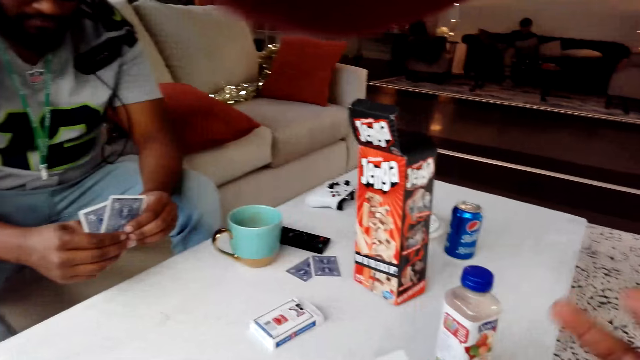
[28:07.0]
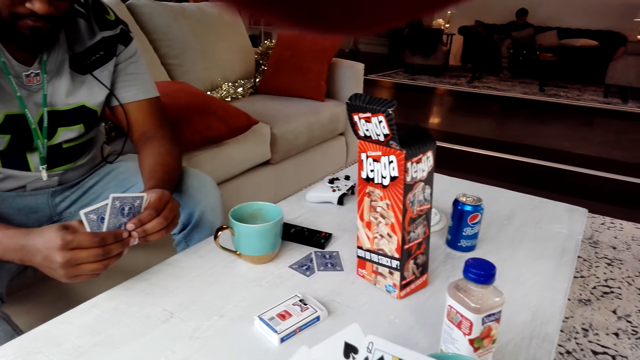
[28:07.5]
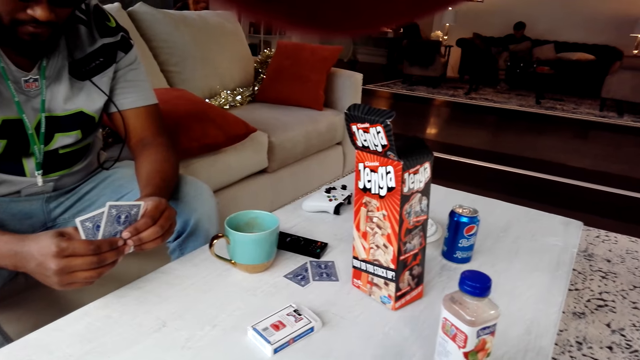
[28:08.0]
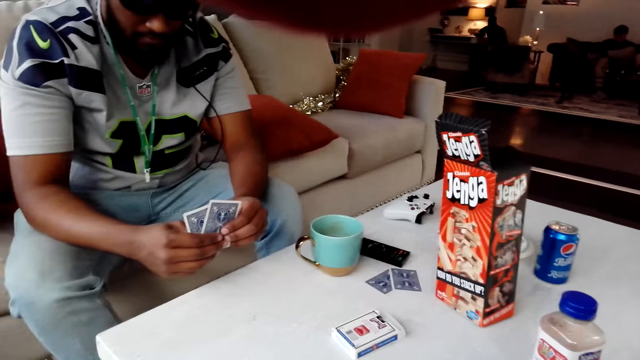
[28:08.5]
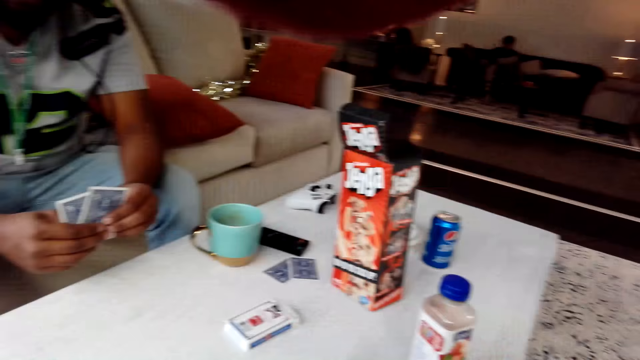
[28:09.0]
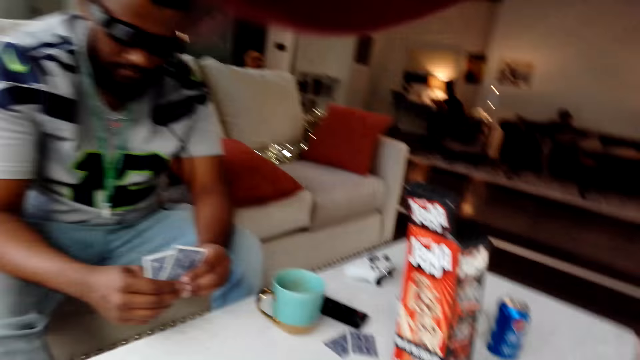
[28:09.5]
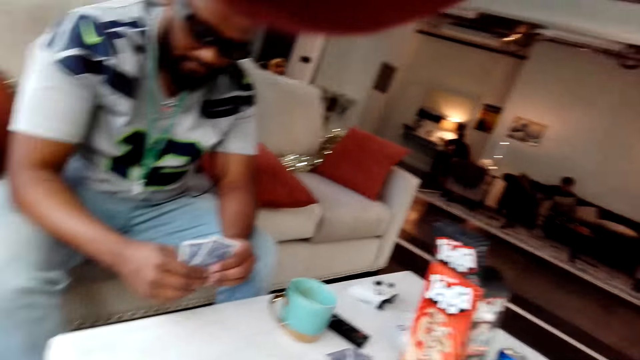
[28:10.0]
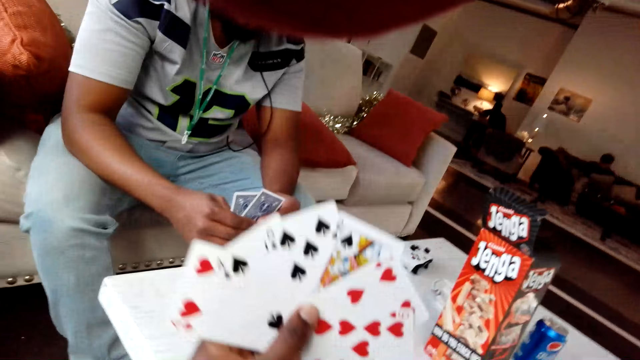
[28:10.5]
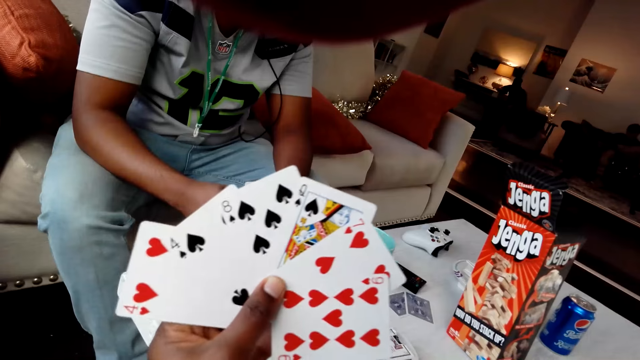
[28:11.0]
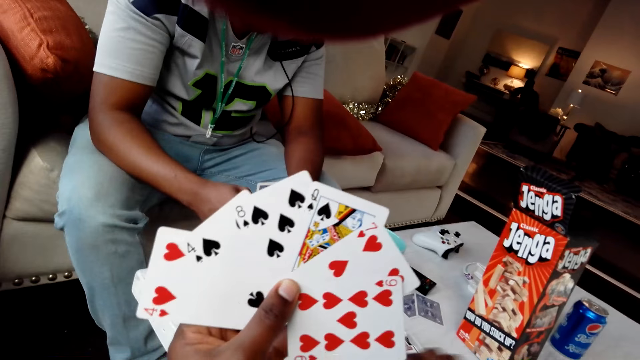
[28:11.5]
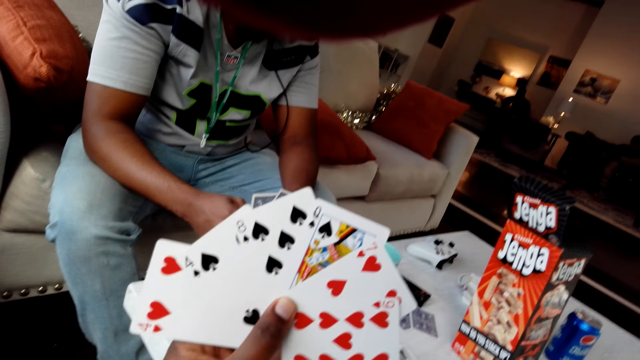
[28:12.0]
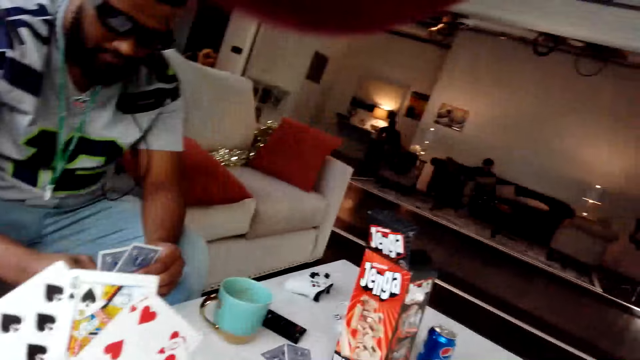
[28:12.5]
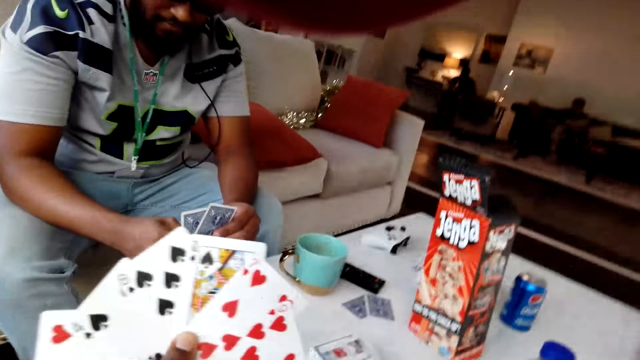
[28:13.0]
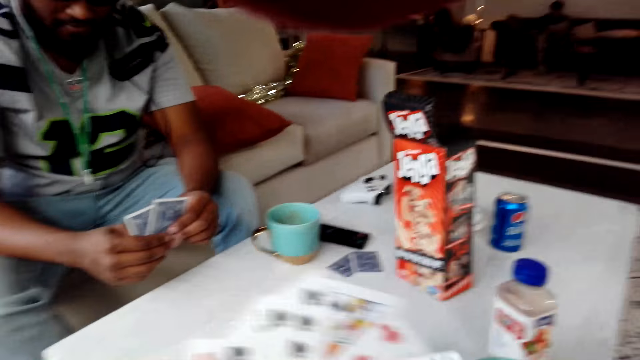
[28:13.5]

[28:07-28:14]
A person stares at the cards. The camera wearer touches the playing cards.

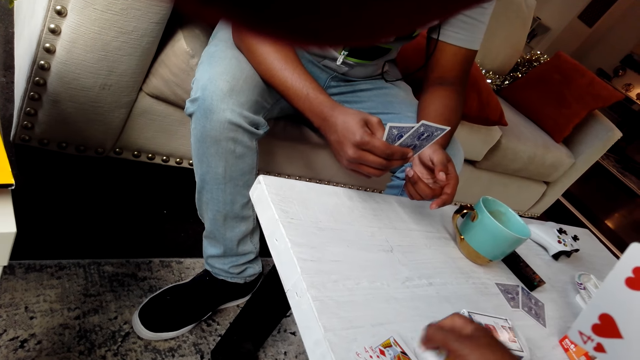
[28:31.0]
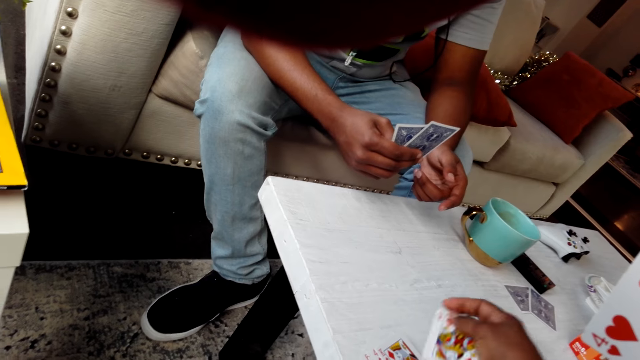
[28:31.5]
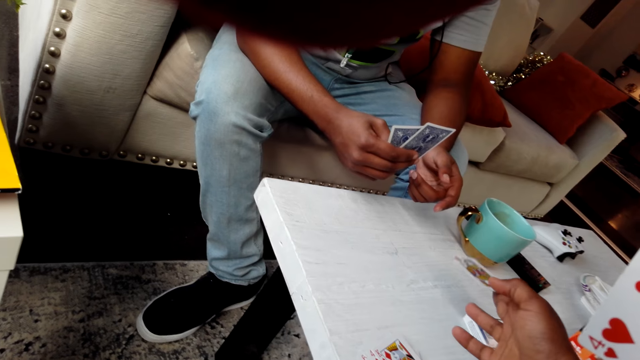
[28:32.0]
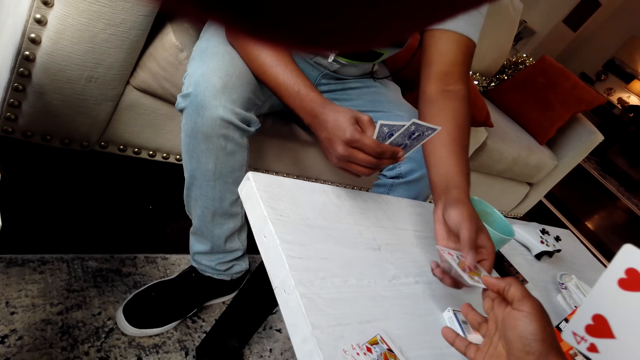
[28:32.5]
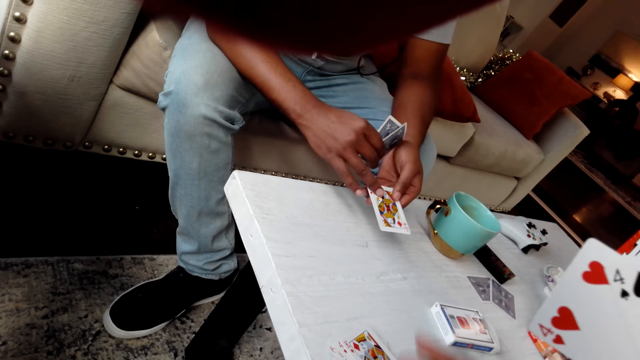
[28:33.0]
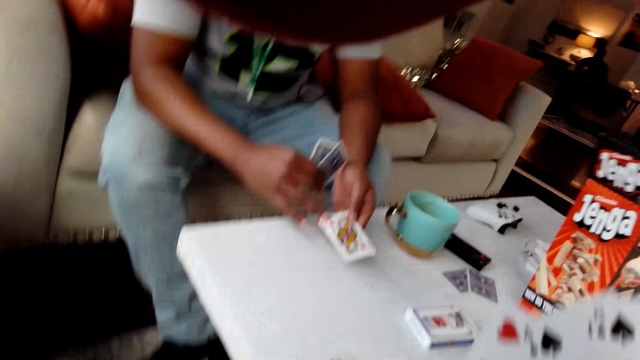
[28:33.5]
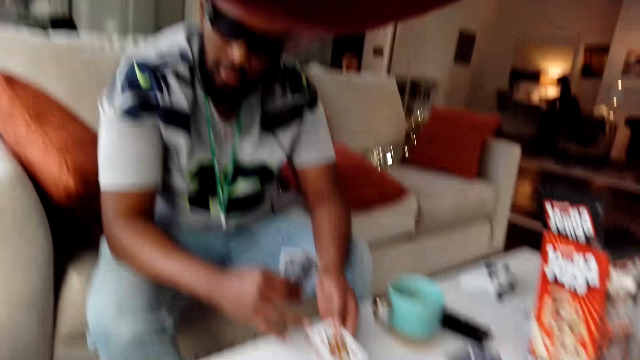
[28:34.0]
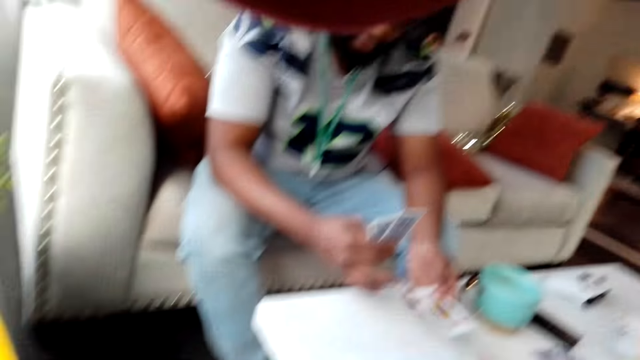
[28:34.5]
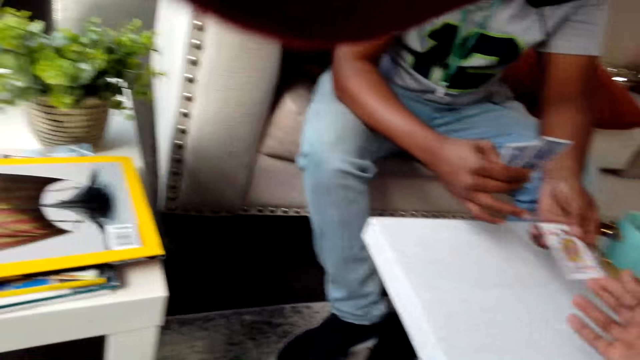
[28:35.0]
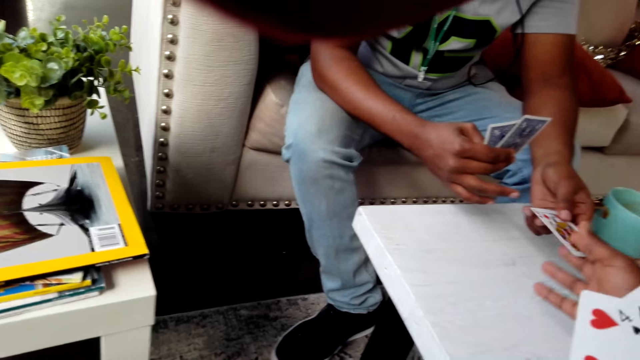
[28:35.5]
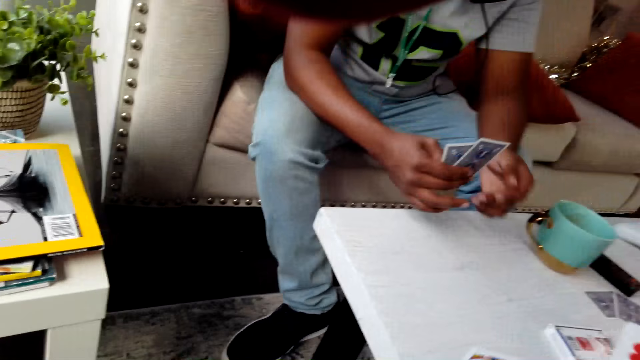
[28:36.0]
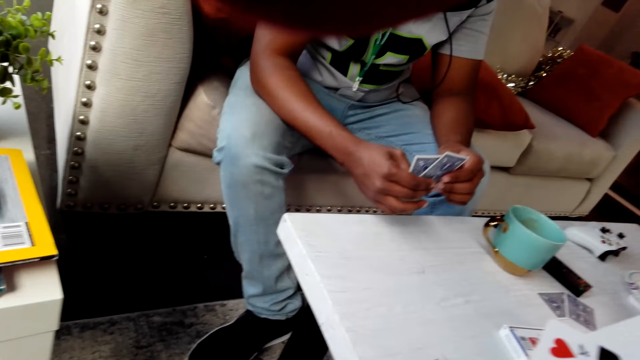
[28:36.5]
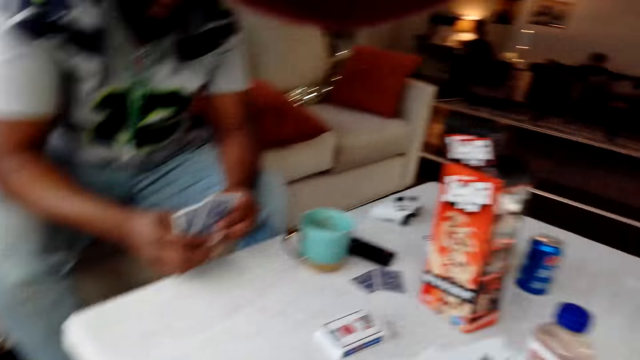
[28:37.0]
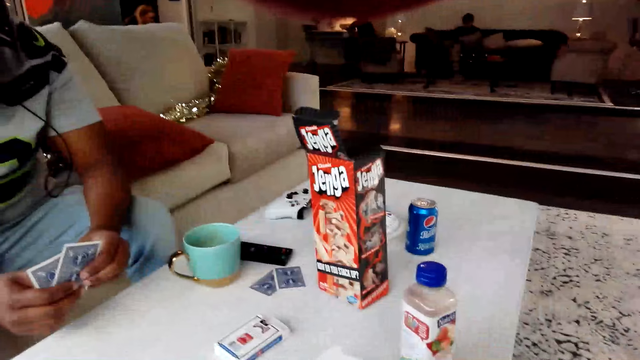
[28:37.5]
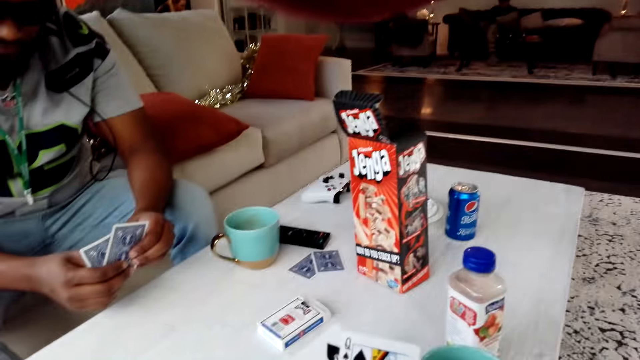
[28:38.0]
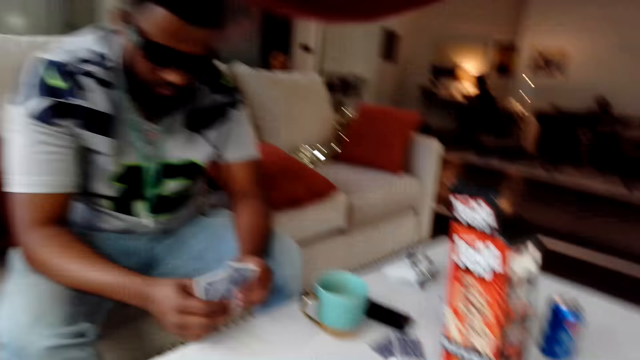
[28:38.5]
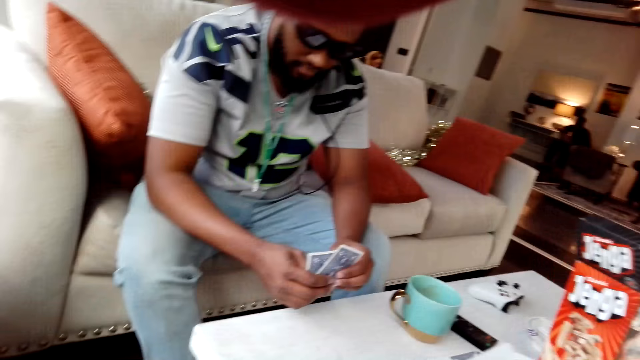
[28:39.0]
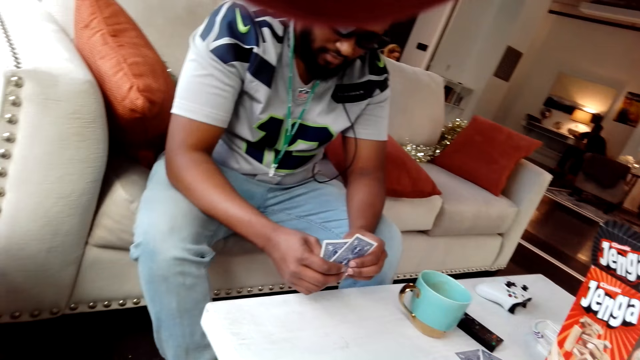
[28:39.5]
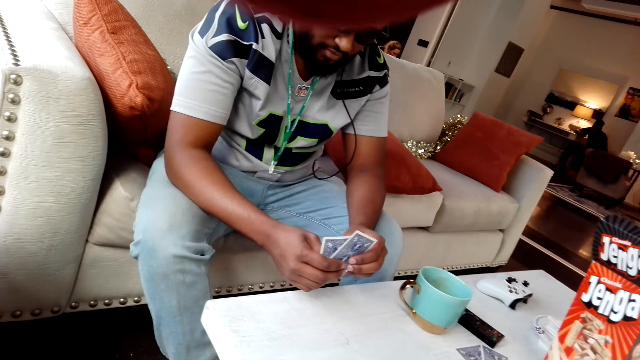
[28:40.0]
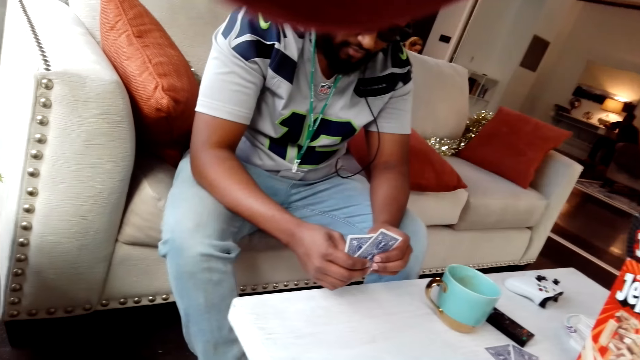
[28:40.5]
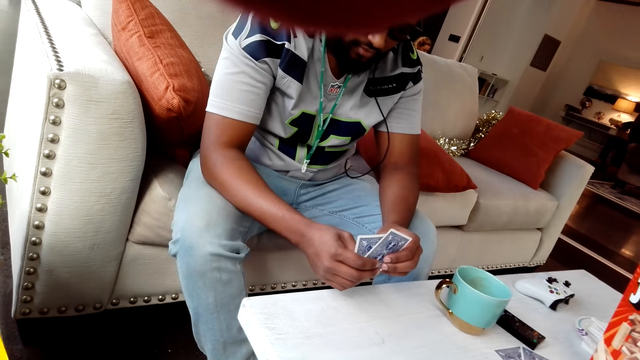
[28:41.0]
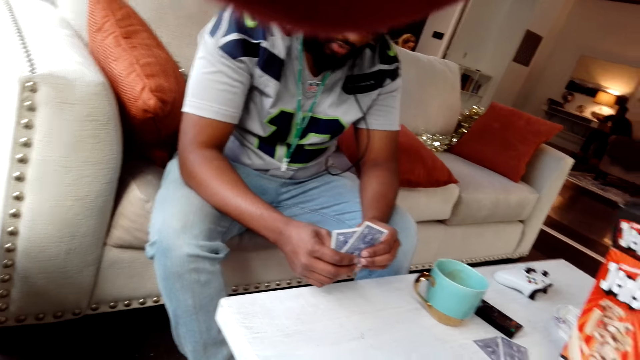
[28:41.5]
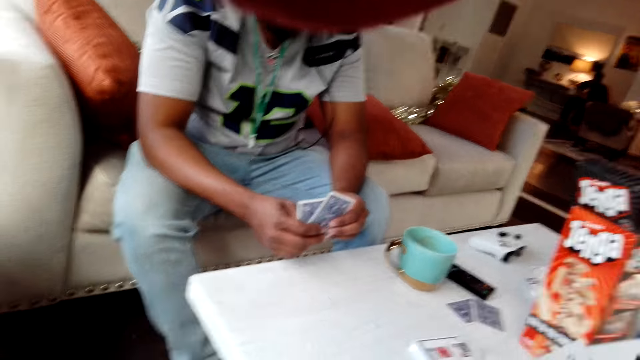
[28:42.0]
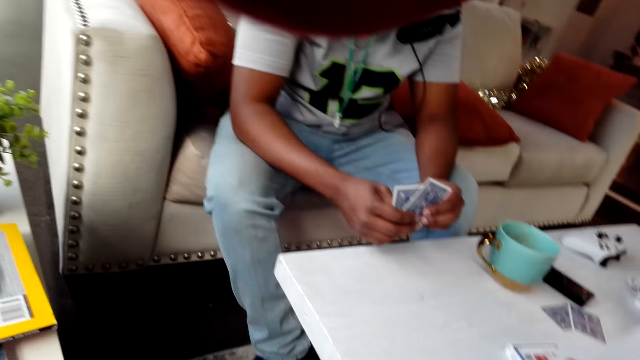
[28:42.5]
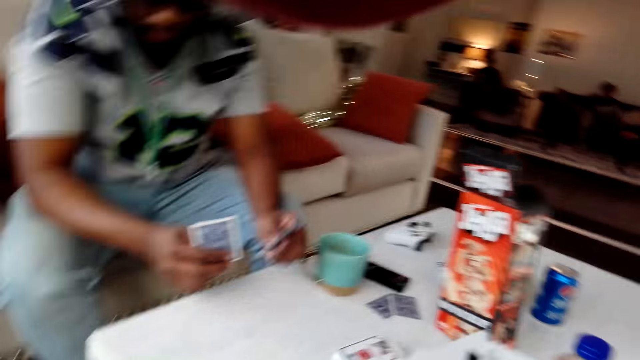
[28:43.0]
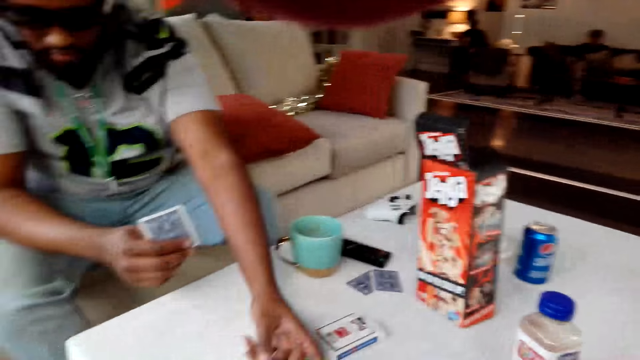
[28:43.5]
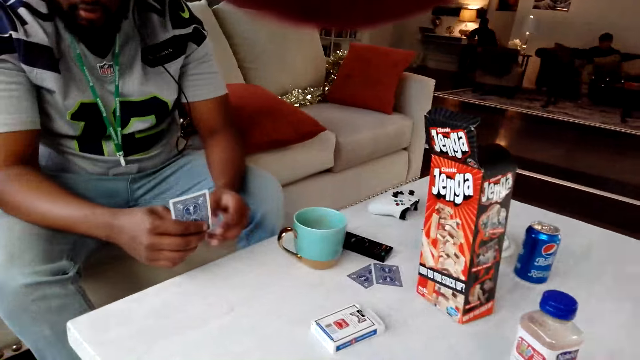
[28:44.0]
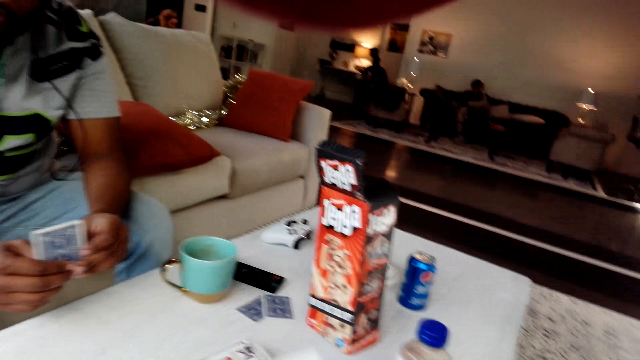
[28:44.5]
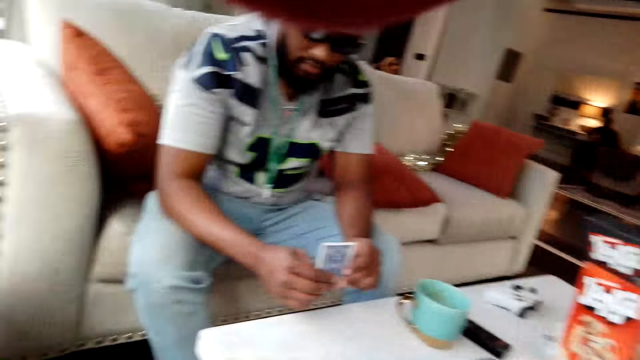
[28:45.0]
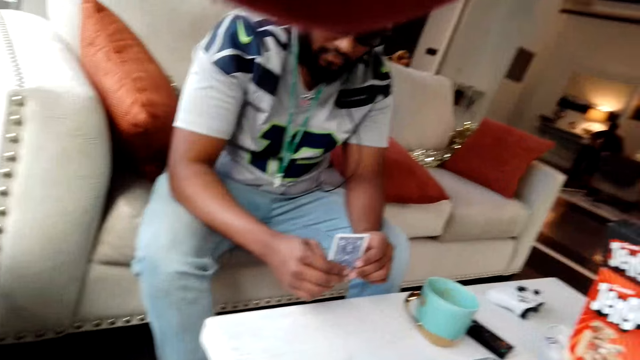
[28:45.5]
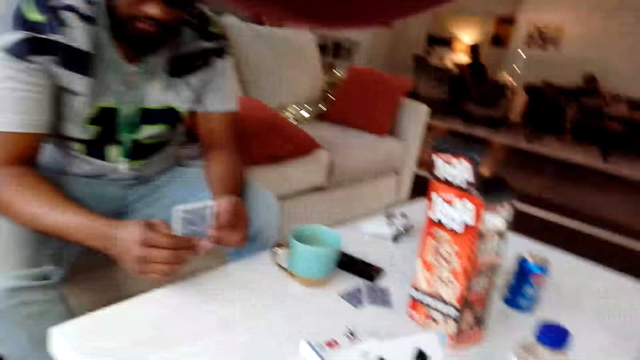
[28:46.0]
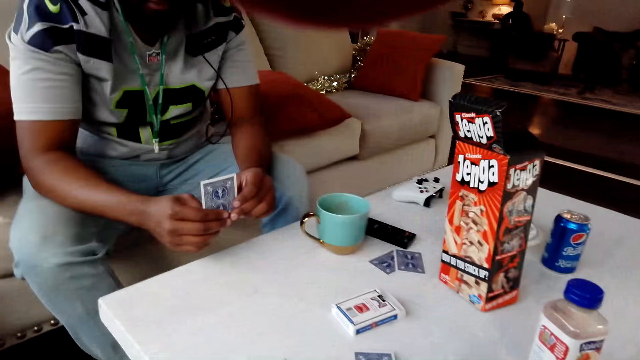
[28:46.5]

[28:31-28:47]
The camera wearer gives a person a playing card. They pick a card from the person. The person stares at the cards in hand and puts a playing card on the table.
